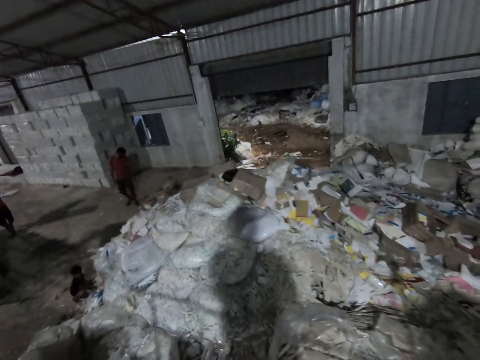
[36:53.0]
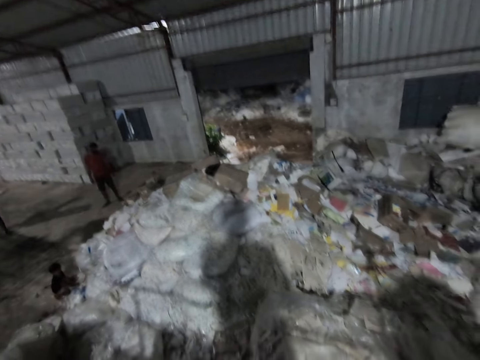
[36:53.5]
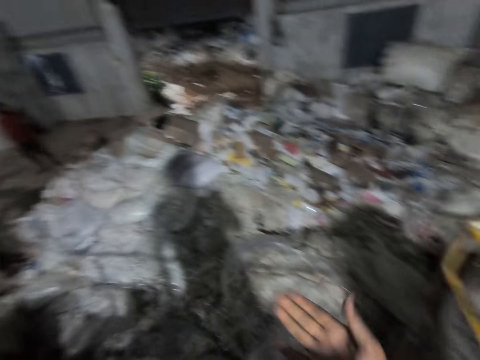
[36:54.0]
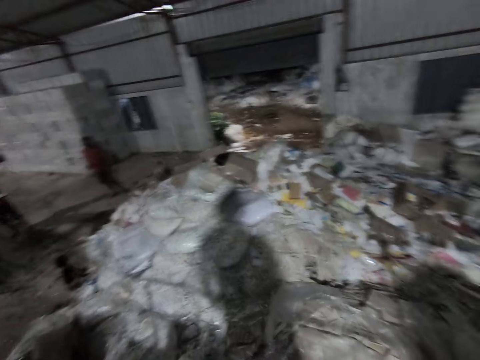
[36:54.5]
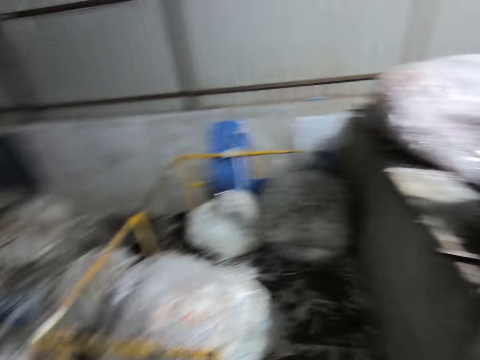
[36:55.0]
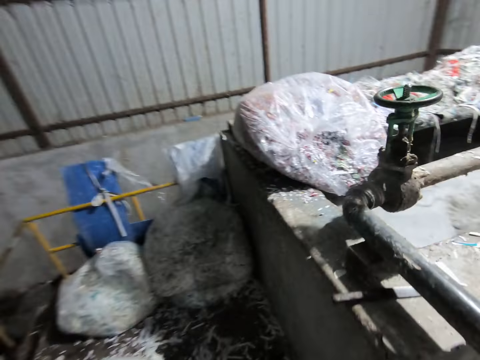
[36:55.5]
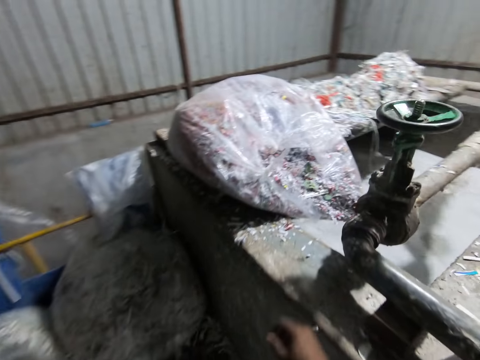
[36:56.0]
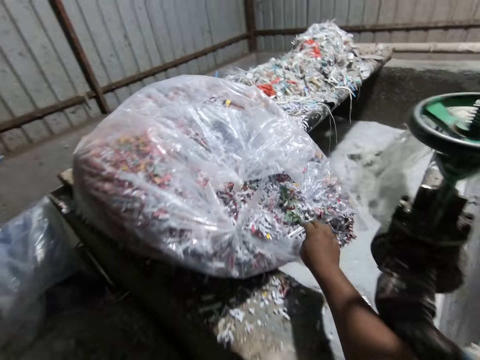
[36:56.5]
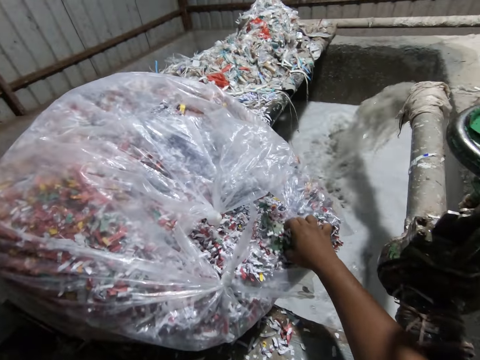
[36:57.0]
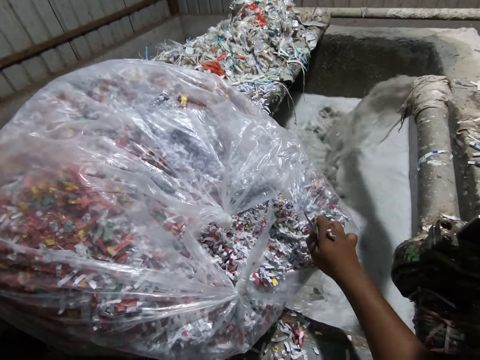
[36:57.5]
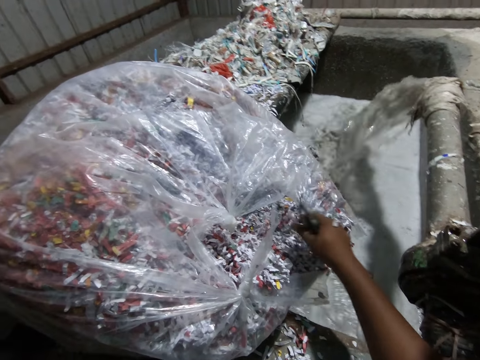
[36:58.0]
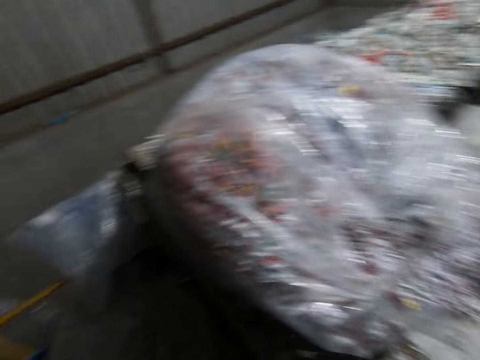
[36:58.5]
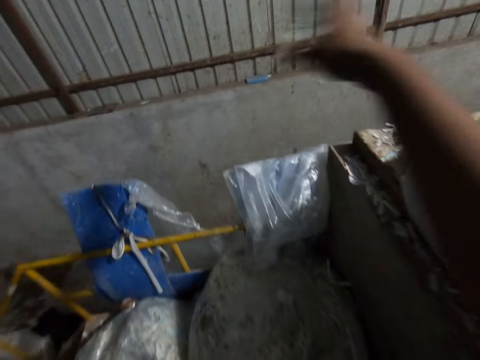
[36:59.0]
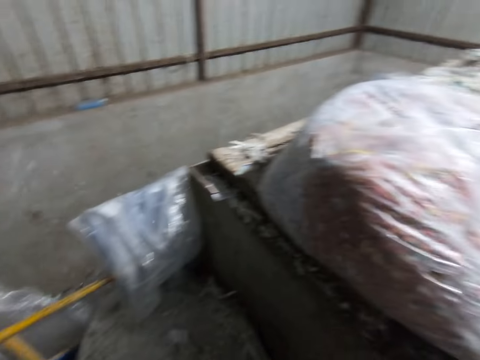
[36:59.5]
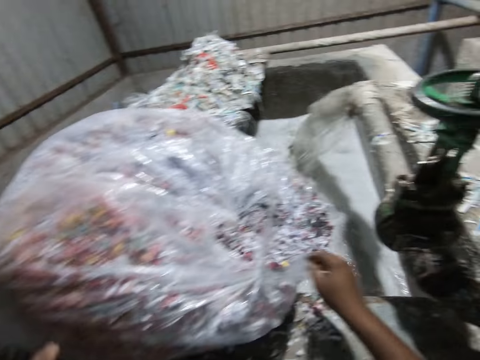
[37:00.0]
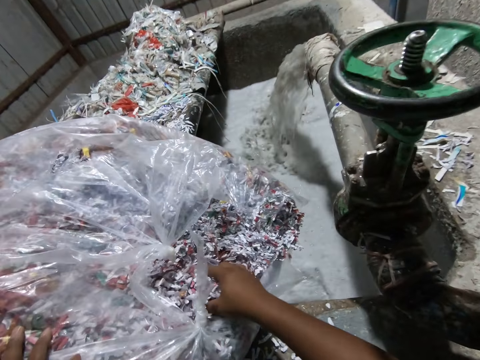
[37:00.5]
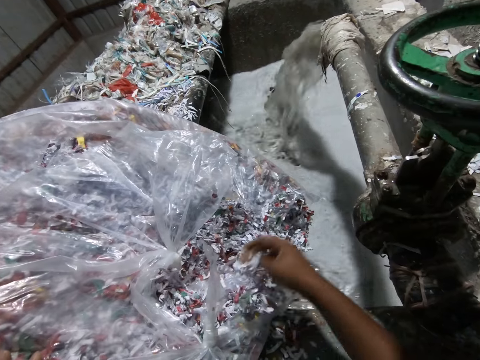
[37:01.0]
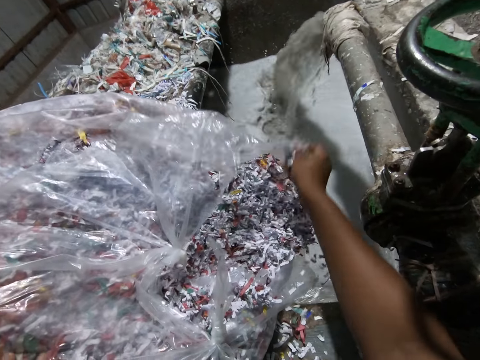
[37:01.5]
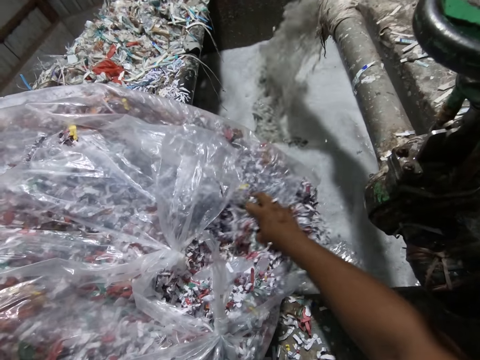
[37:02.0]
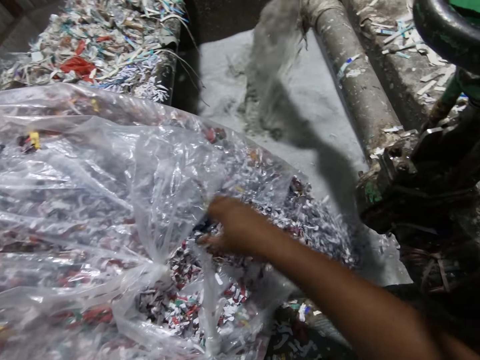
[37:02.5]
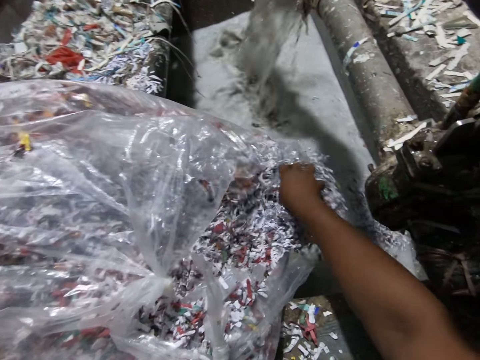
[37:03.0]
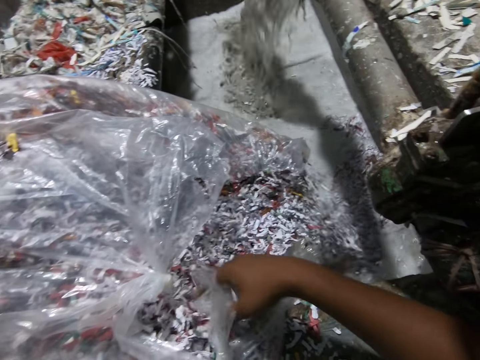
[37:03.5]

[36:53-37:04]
The camera wearer walks towards the bag of paper waste on the slab in the factory. He picks paper waste in the bag of paper waste on the slab with his right hand. He throws the paper waste in his right hand on the ground. He slides paper wastes in the bag of paper waste on the slab into the concrete trench in the factory with his right hand.

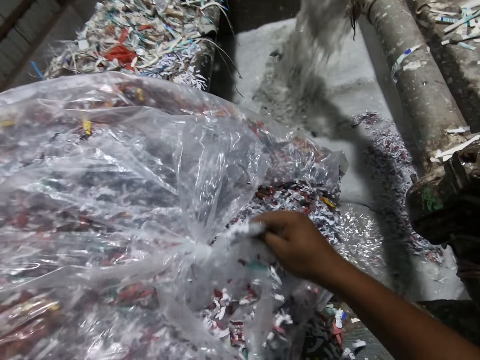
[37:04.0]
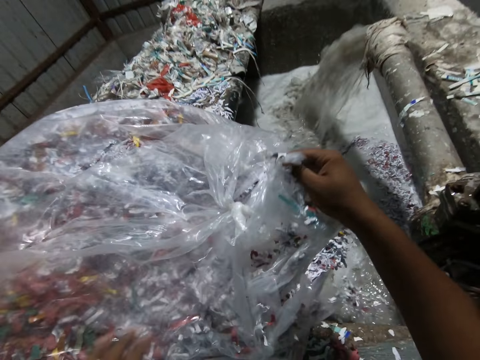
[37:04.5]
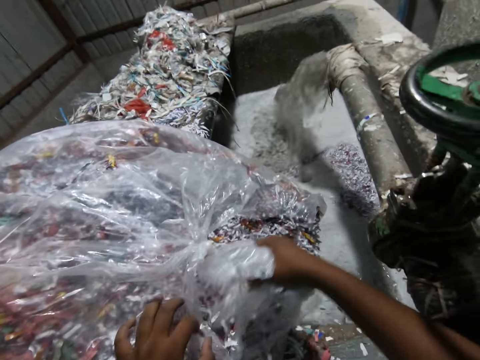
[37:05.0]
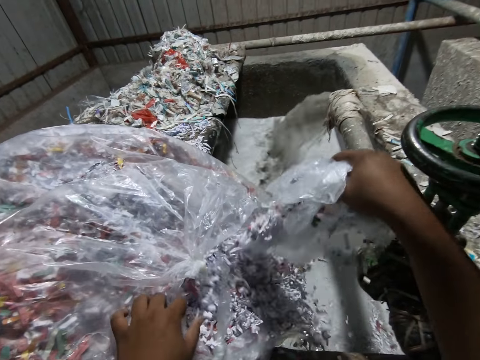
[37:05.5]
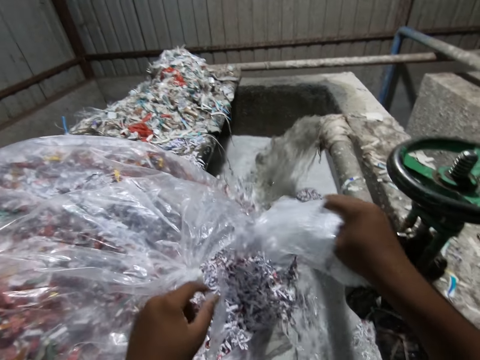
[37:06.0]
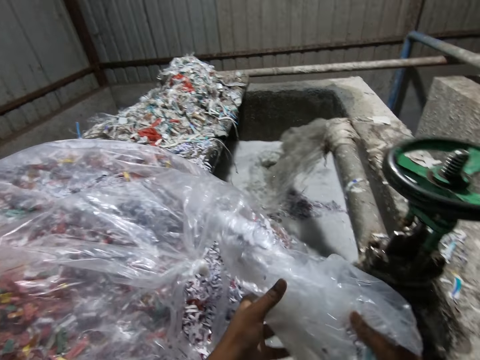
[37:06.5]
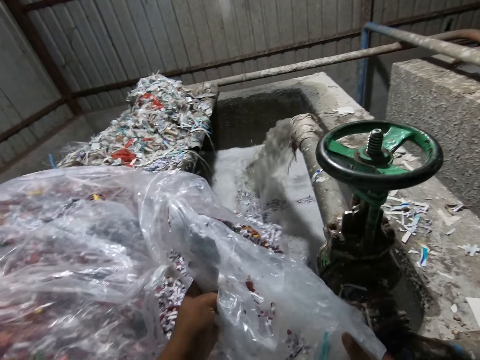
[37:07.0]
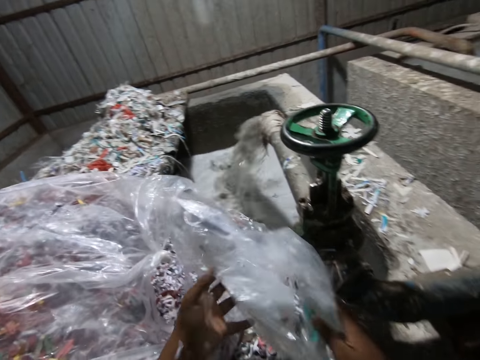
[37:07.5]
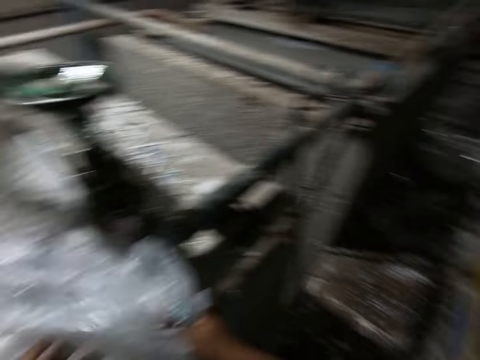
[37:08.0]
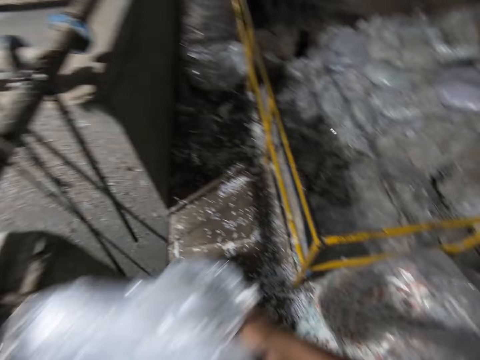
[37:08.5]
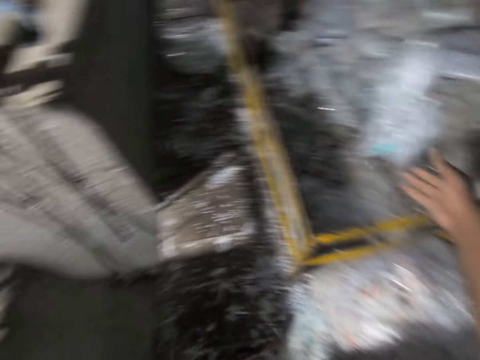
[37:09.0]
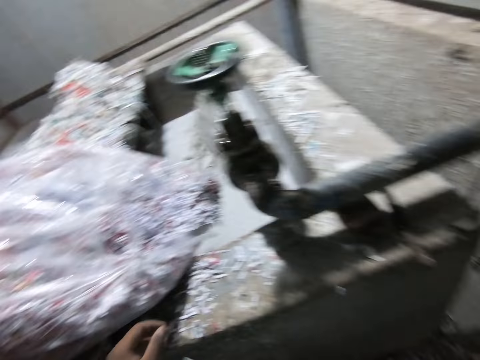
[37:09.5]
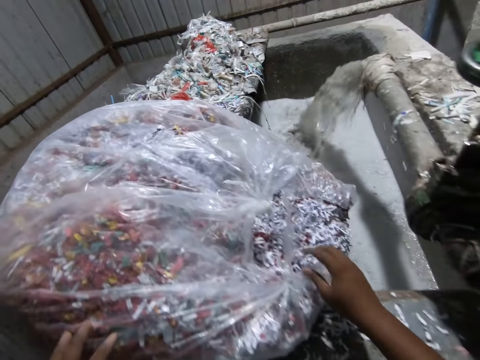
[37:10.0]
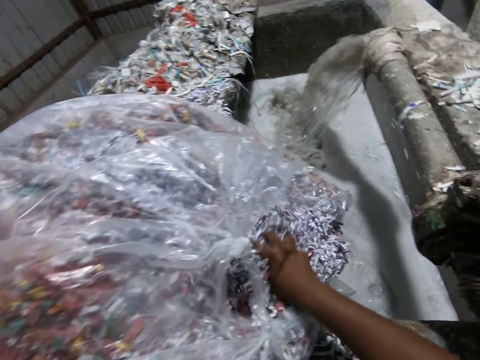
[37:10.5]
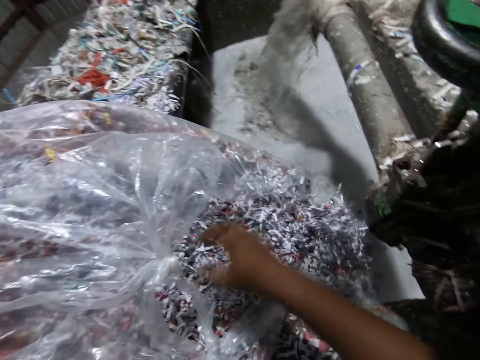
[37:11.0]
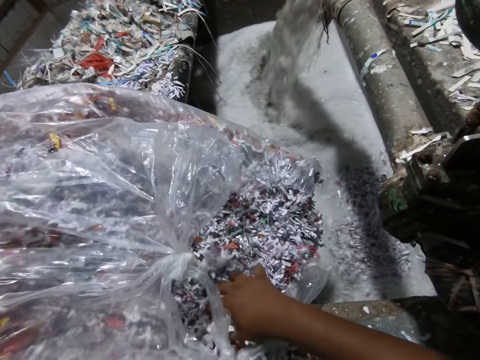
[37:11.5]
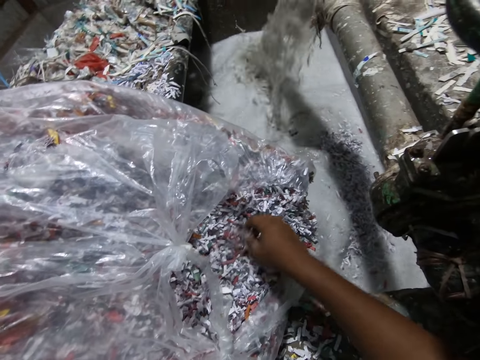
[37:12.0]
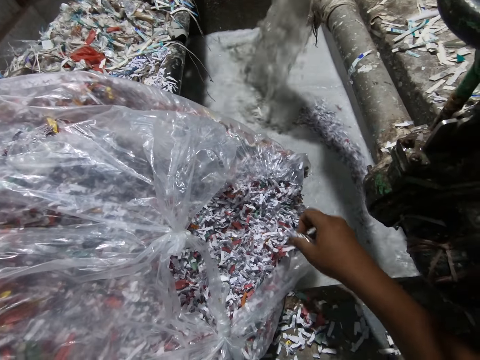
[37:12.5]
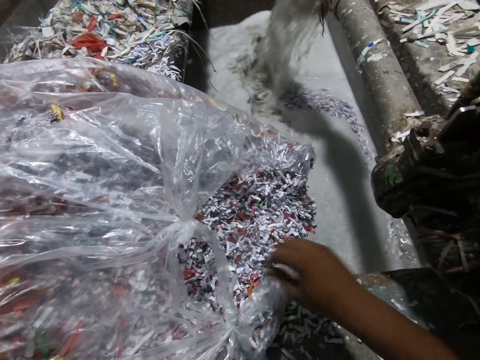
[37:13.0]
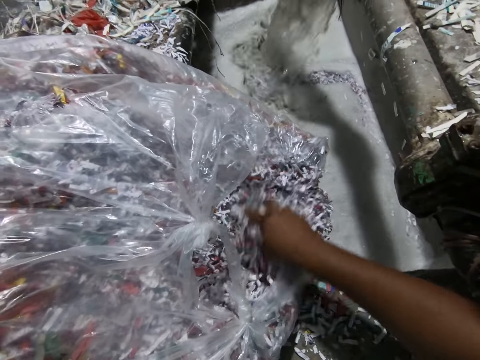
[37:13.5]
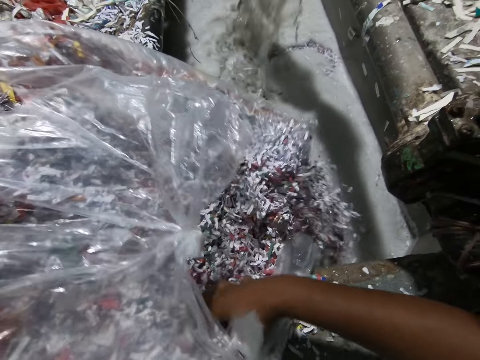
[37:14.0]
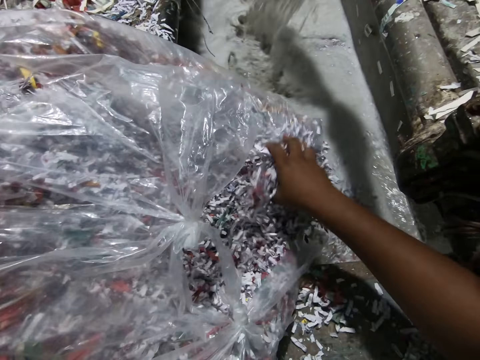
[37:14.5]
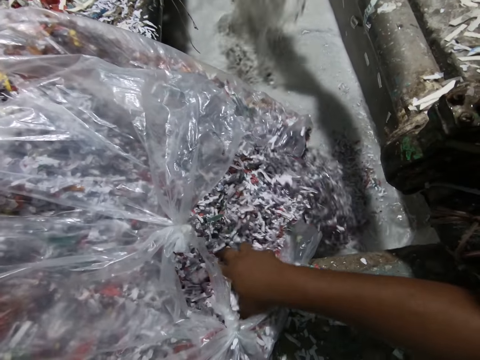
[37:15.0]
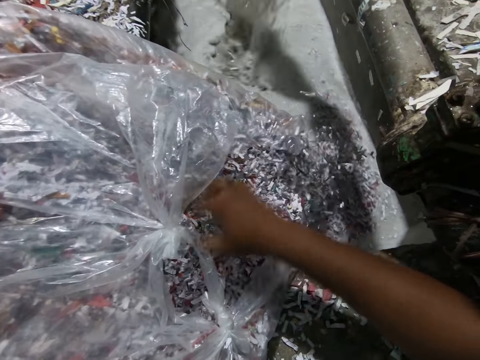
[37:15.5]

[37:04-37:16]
The camera wearer picks a nylon or polythene bag from the bag of paper waste on the slab with his right hand. He shakes the polythene bag. He holds the nylon with both hands. He drops the nylon in his right hand on the ground. He slides paper wastes in the bag of paper waste on the slab into the concrete trench in the factory with his right hand.

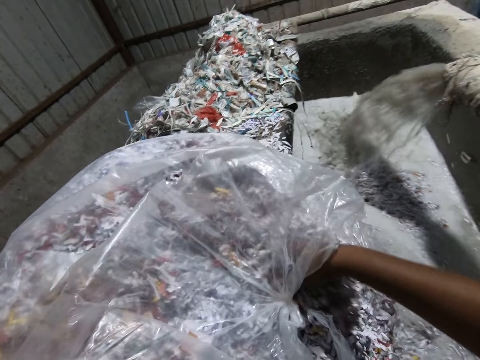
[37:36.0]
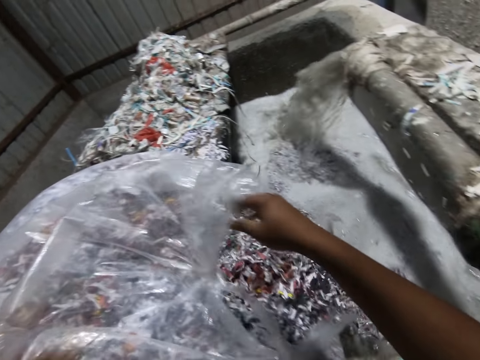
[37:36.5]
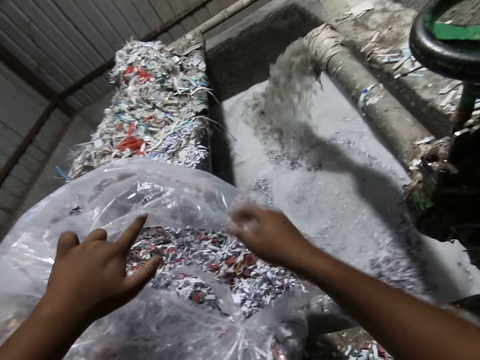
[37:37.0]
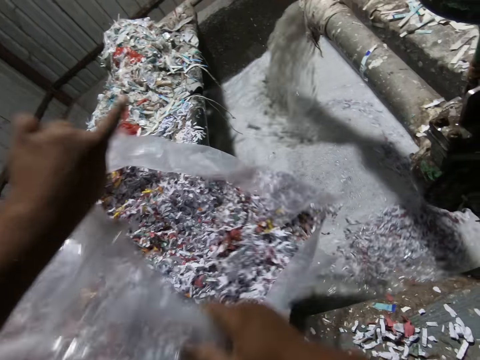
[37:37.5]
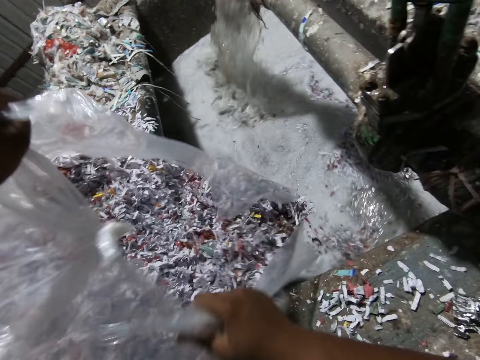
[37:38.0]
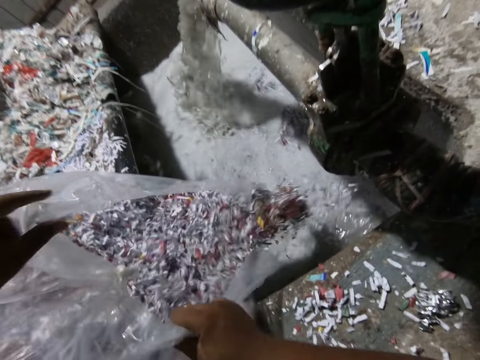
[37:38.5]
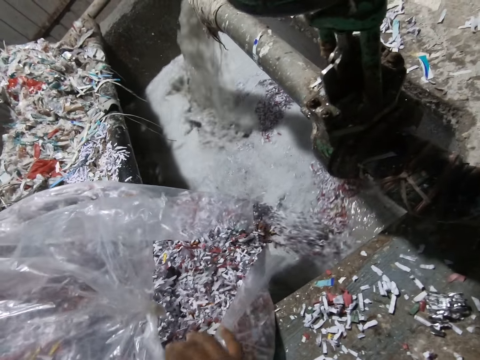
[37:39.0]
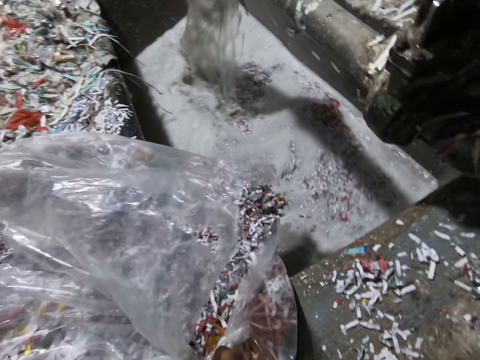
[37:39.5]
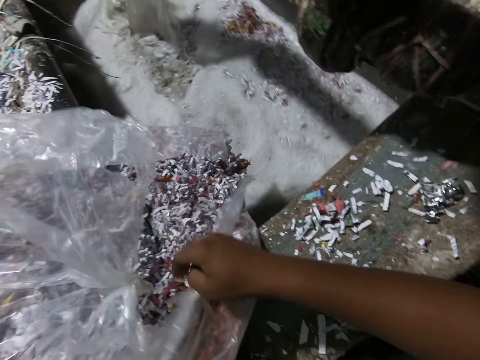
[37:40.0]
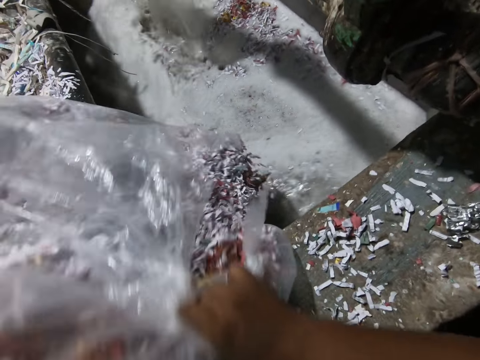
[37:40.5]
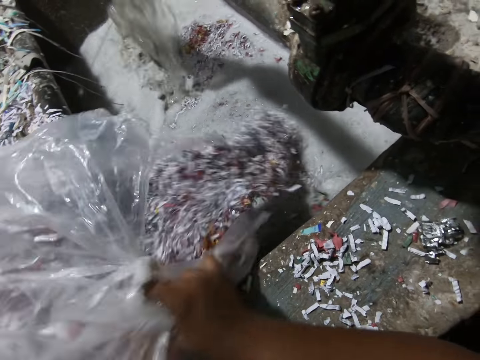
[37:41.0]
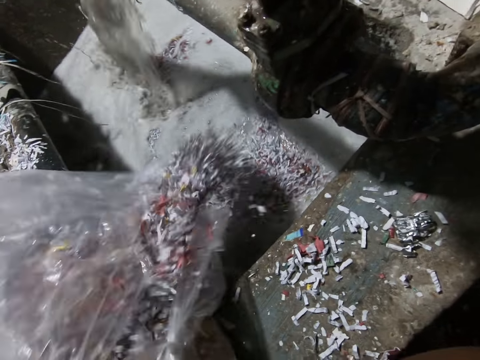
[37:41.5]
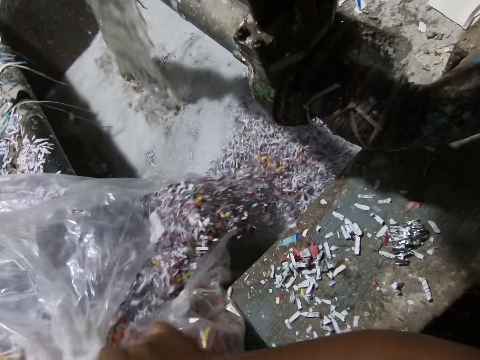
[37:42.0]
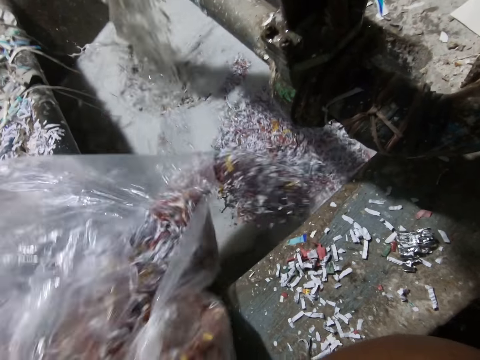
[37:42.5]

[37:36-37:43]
The camera wearer shakes the bag of paper waste on the slab with both hands.
